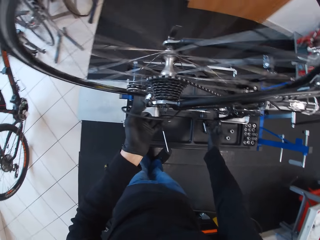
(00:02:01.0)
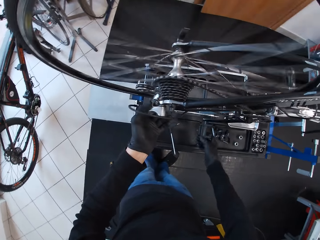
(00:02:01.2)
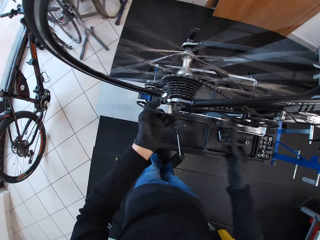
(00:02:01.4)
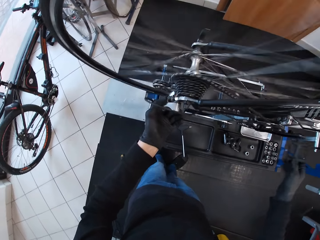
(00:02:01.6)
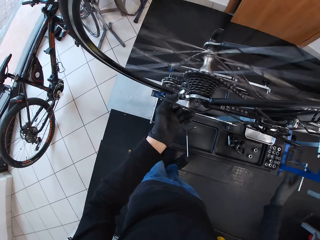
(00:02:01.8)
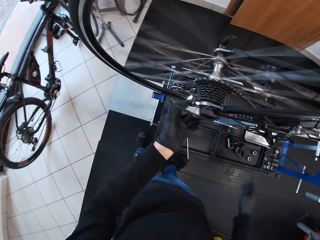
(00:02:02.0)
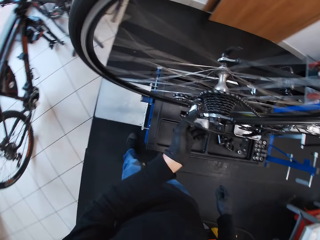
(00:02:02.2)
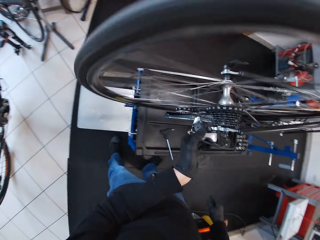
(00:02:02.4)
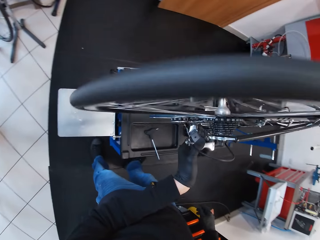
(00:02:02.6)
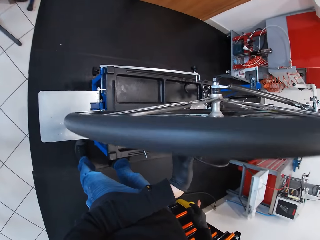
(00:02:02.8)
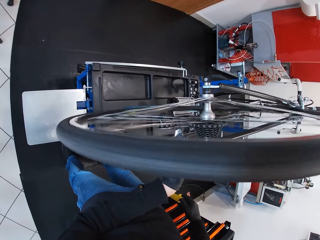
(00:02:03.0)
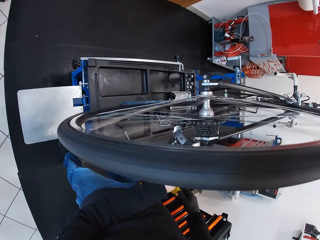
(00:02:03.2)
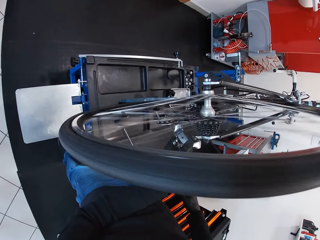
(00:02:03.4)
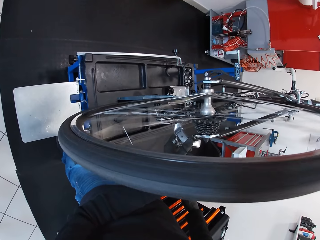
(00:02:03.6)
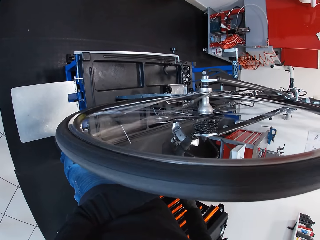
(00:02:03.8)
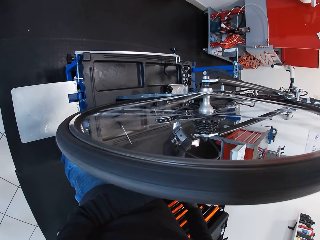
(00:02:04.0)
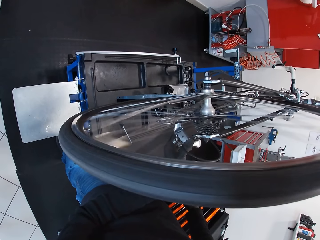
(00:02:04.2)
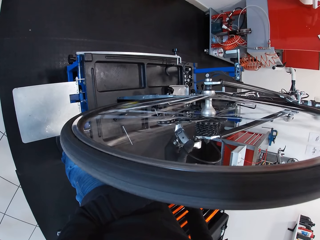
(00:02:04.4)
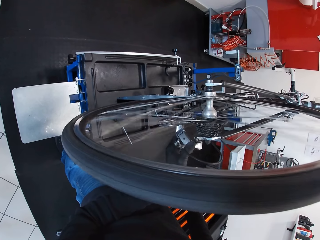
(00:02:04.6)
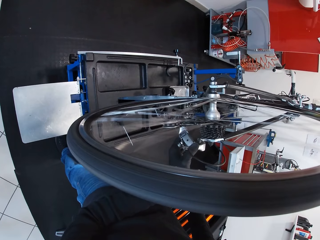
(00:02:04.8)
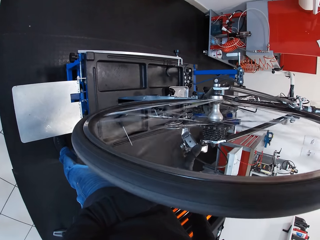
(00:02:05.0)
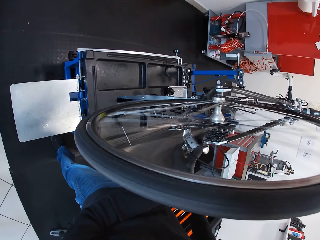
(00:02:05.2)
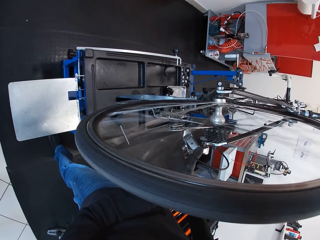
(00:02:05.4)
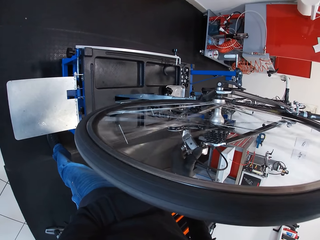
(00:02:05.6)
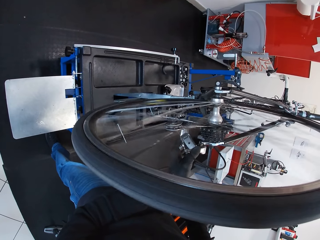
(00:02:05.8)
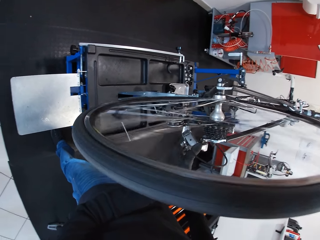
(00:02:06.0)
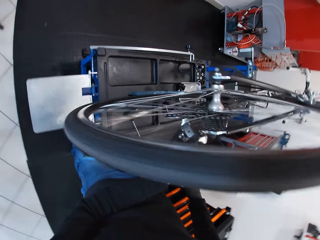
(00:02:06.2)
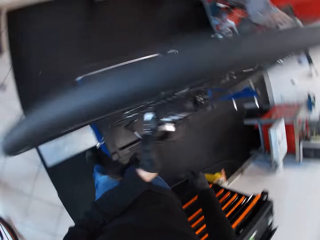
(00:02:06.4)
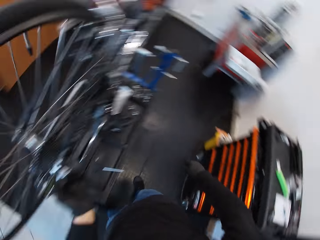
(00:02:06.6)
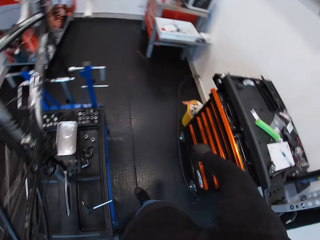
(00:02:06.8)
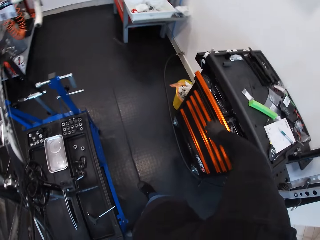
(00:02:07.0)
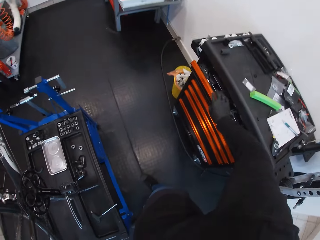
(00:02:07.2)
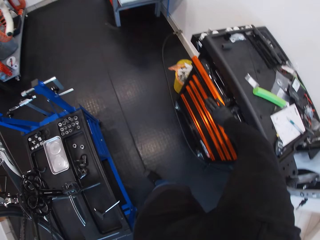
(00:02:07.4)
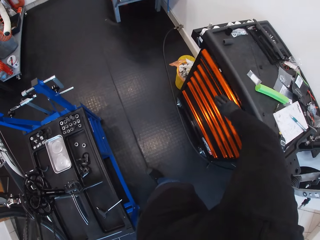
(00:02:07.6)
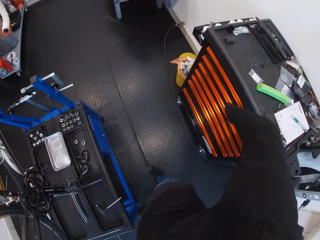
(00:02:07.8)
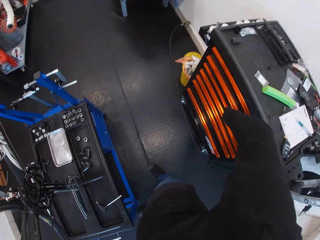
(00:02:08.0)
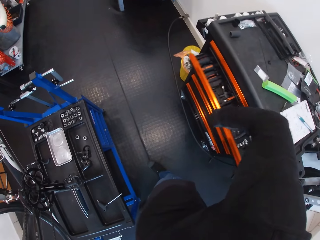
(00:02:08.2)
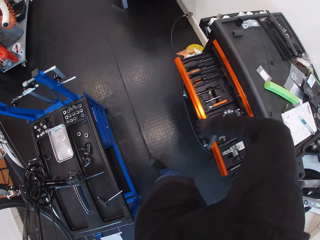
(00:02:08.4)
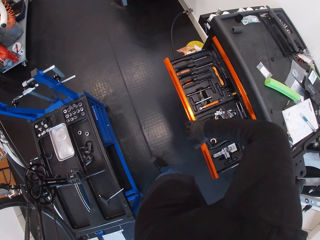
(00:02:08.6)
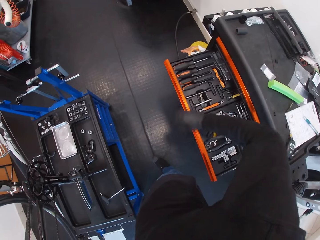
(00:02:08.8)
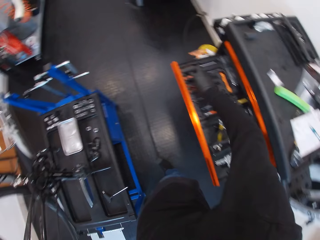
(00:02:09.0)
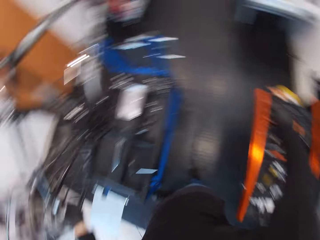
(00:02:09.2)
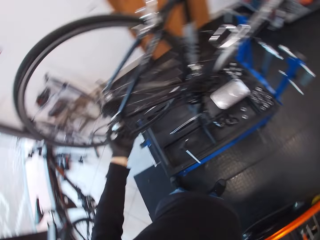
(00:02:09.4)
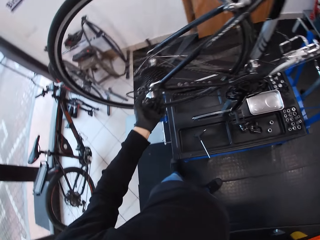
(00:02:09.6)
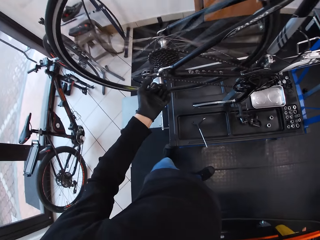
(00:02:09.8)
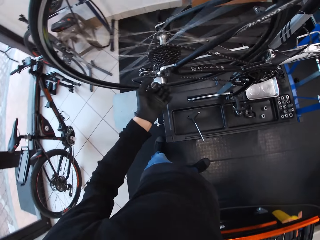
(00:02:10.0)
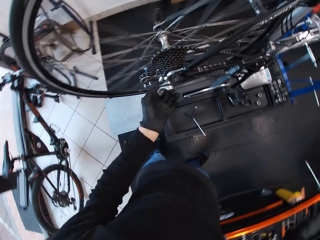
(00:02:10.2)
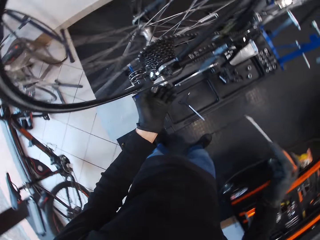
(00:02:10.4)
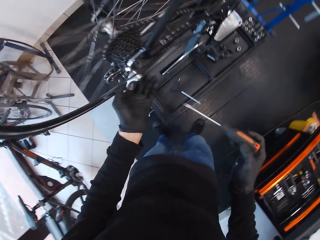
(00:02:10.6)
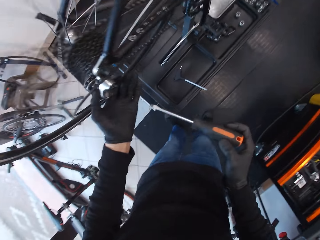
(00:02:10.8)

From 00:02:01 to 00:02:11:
The camera wearer rotates the pedal. They stare at the bicycle wheel. They hold a tool box. They close the drawer. They pick up the screwdriver in the tool box.

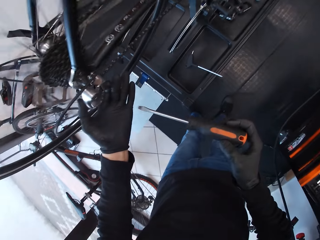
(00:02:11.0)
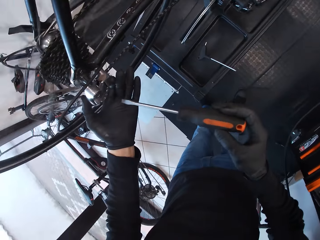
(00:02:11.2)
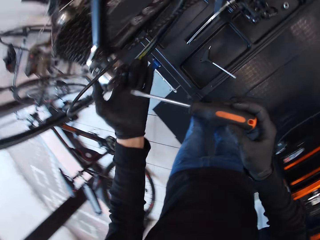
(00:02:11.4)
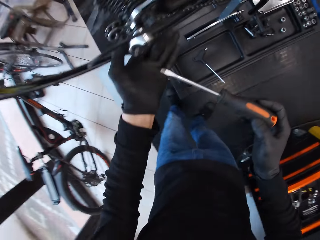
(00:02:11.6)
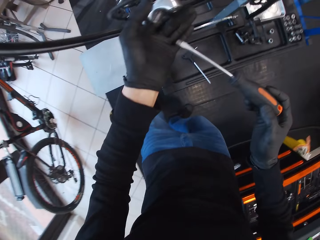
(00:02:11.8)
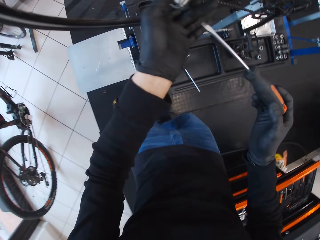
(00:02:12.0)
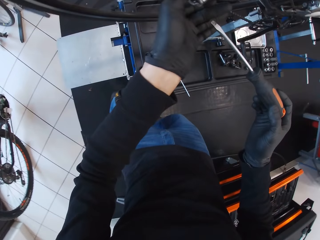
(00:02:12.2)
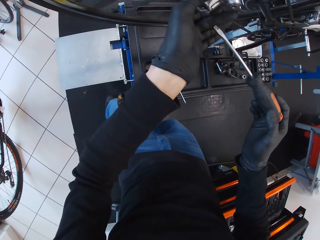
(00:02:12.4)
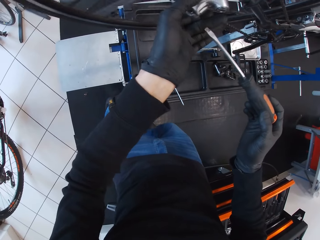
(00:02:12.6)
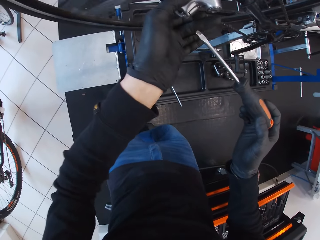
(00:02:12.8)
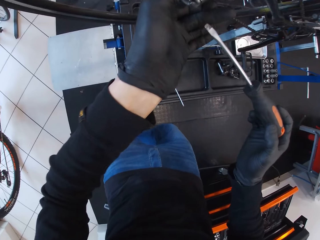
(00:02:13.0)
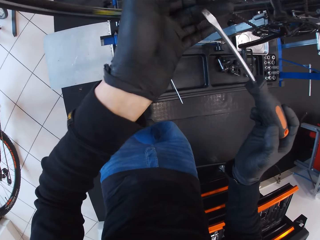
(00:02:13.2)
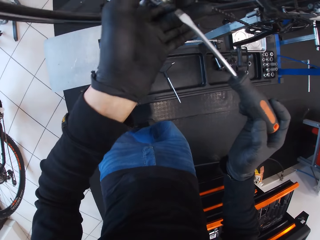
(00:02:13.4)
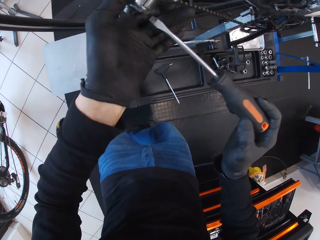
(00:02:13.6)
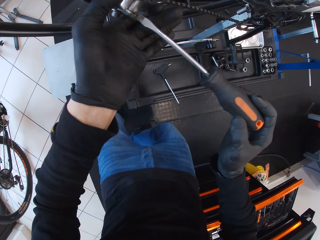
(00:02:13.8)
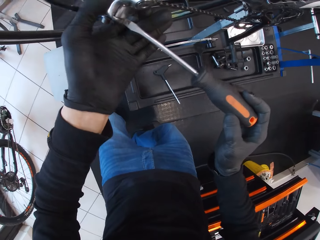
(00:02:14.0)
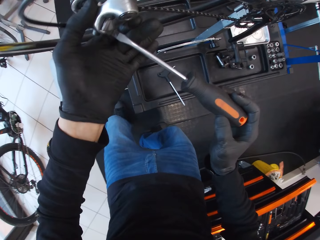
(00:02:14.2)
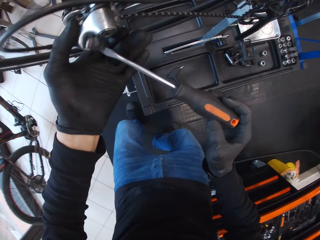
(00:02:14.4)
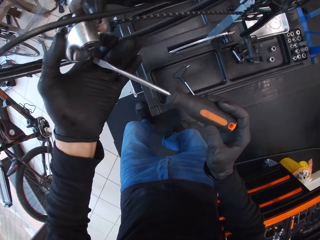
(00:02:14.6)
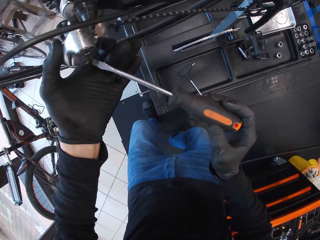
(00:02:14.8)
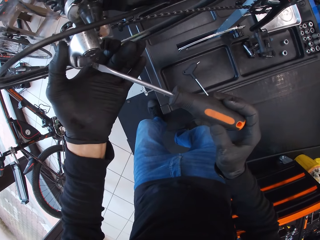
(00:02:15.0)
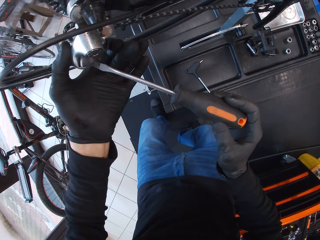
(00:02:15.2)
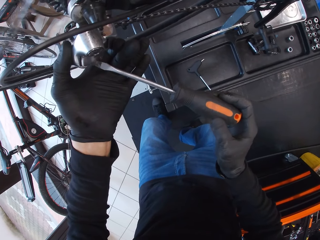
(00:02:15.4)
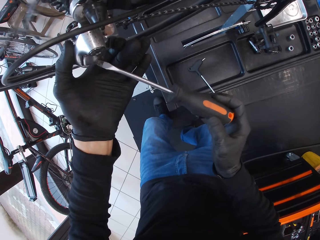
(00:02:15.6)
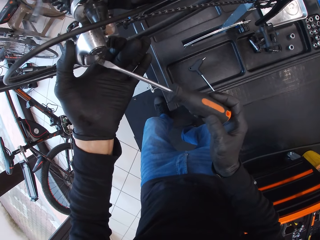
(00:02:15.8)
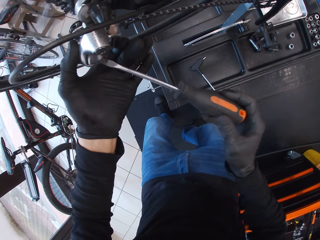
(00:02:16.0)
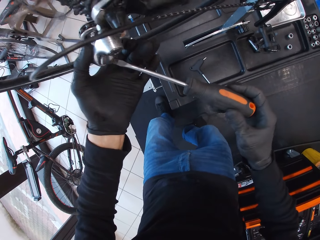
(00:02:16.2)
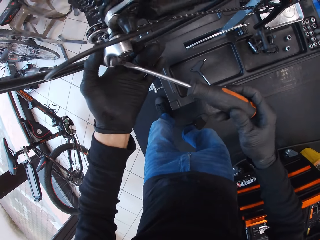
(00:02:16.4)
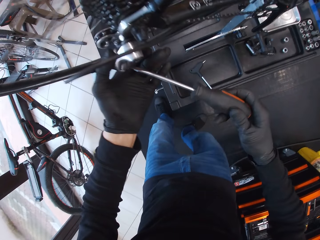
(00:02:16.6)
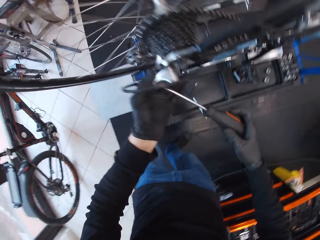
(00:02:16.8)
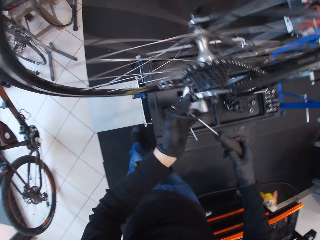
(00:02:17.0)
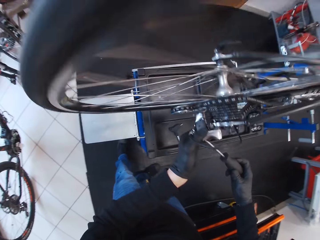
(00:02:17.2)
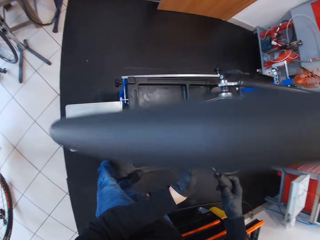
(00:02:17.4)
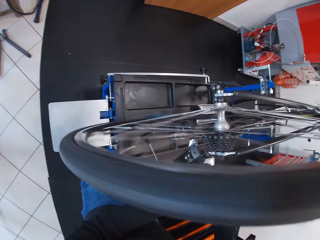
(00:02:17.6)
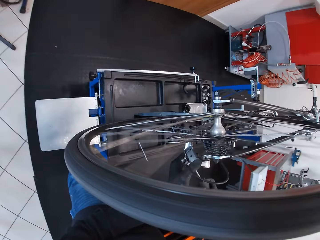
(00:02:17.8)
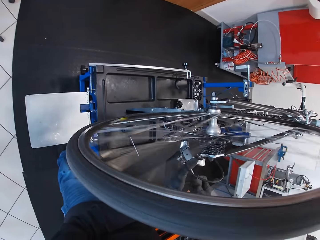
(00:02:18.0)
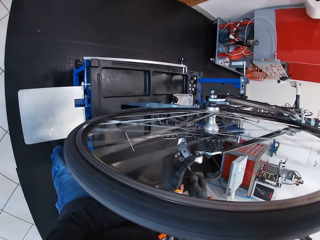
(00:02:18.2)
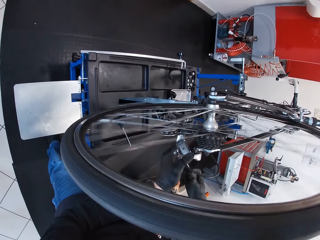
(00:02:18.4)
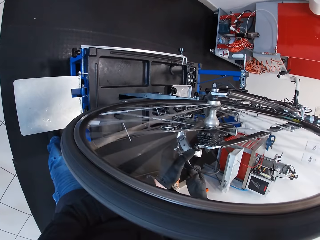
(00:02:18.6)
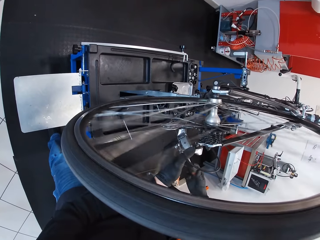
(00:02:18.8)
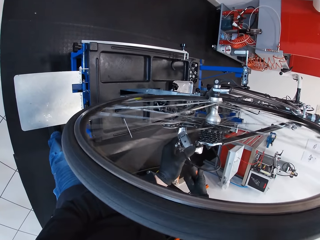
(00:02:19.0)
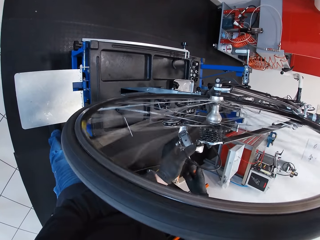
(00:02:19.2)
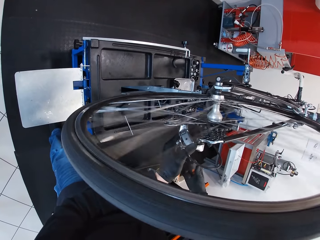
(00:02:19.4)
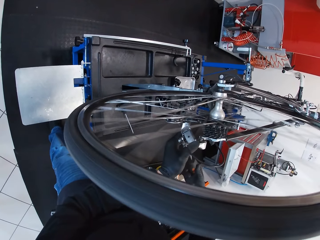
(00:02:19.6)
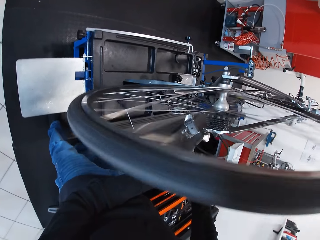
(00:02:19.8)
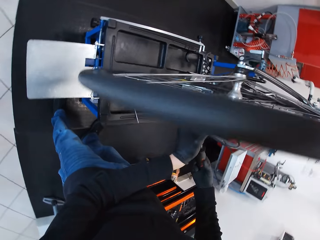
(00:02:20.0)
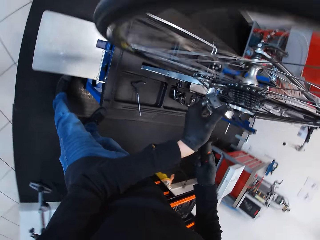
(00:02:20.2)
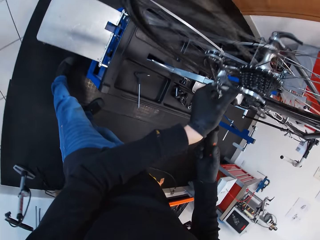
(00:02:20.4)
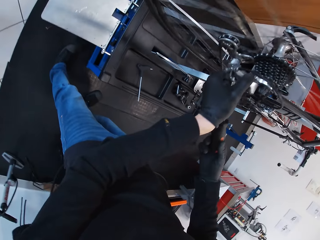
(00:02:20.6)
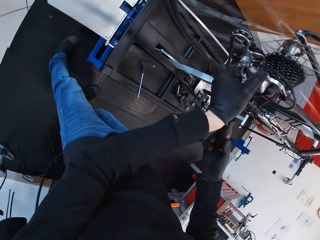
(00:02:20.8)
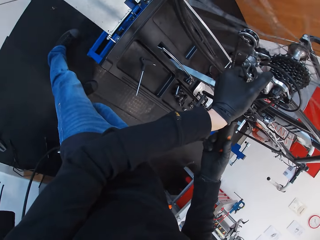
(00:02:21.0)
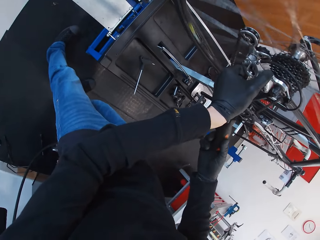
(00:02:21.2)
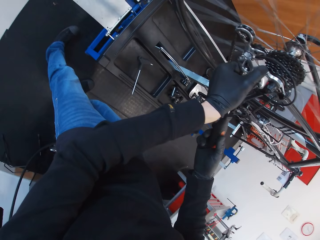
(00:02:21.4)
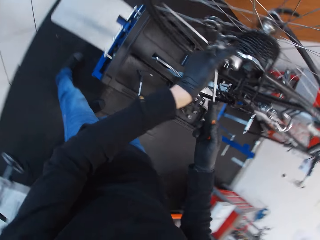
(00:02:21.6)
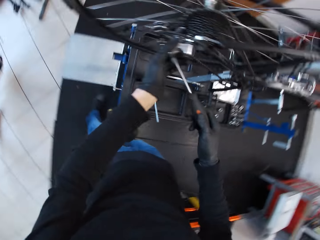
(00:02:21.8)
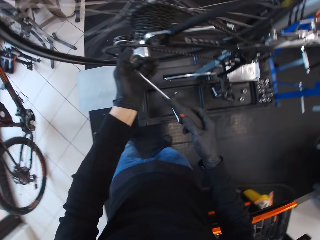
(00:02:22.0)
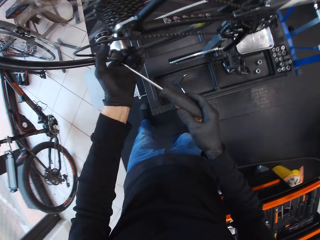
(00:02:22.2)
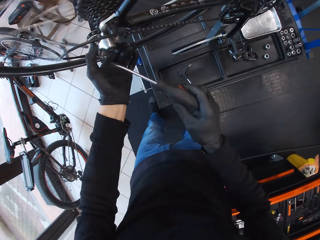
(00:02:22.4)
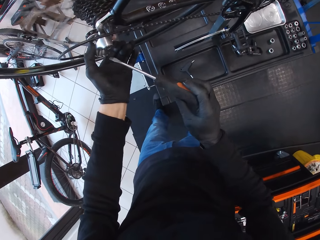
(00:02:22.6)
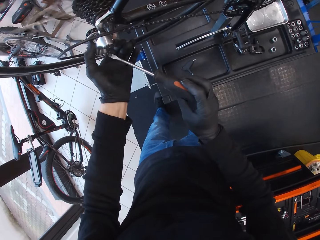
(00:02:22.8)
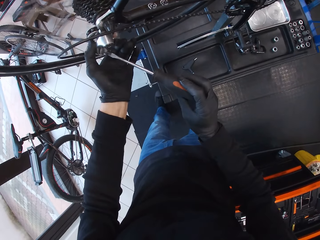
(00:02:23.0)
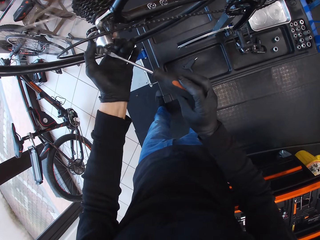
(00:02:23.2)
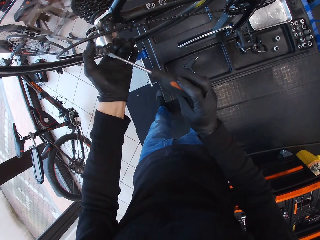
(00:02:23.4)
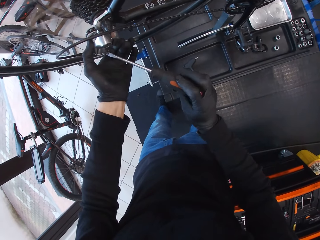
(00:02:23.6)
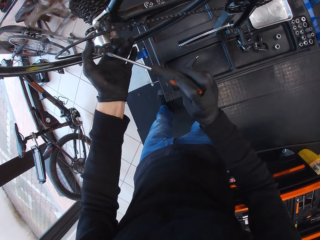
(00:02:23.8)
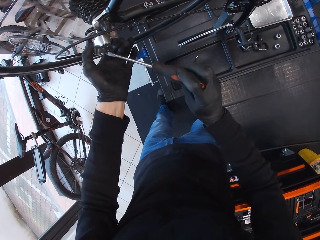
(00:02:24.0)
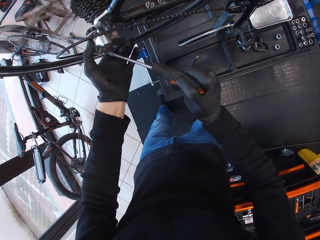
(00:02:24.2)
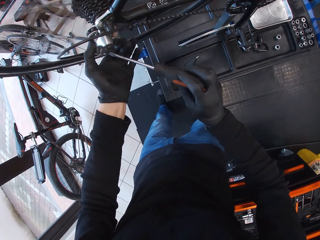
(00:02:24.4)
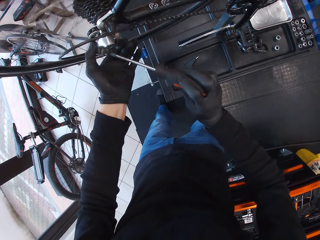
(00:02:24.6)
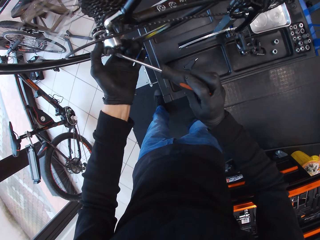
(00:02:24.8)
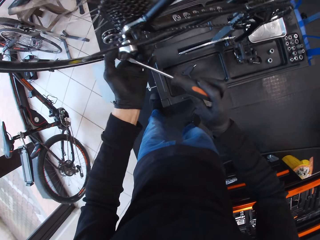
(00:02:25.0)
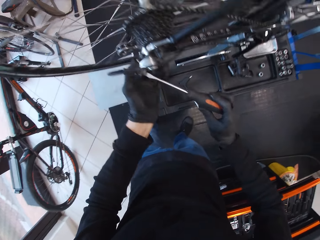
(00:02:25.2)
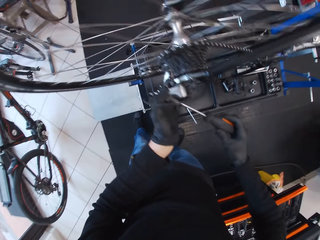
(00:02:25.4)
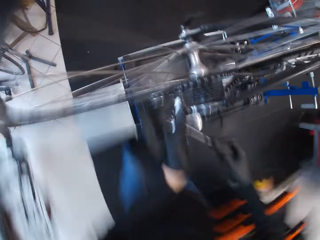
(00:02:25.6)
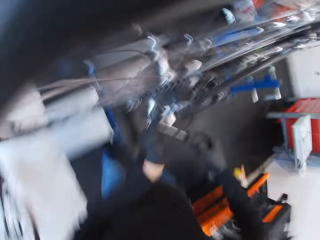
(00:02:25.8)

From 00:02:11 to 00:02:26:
The camera wearer opens something with a screwdriver. They hold the screwdriver. They fix the rear derailleur with the screwdriver.
